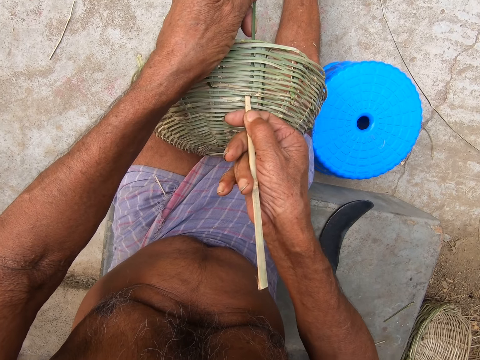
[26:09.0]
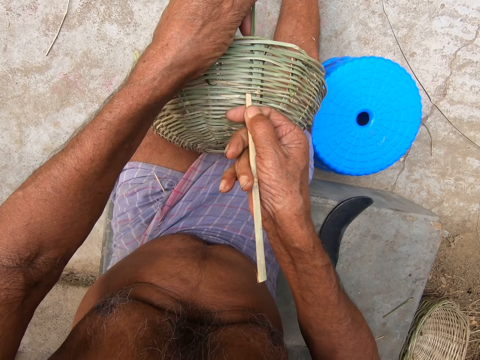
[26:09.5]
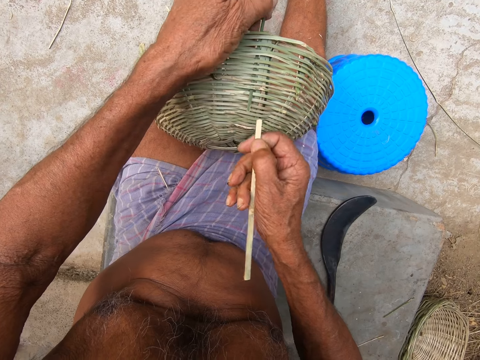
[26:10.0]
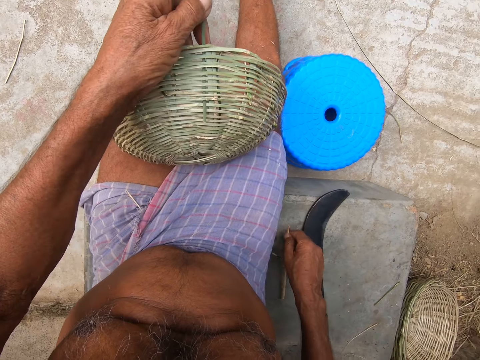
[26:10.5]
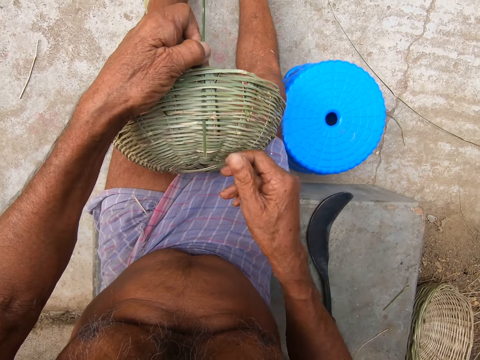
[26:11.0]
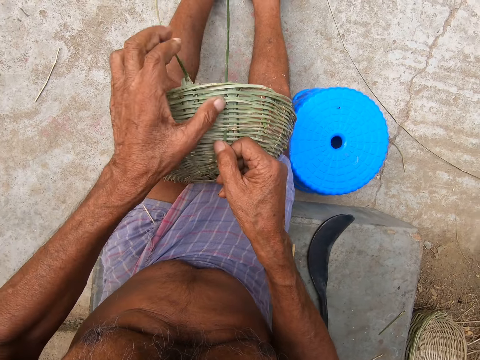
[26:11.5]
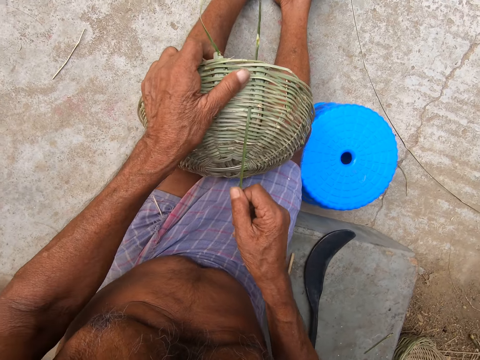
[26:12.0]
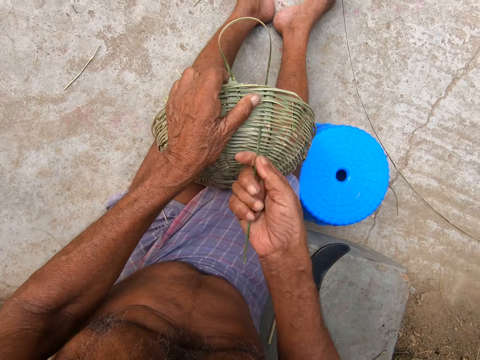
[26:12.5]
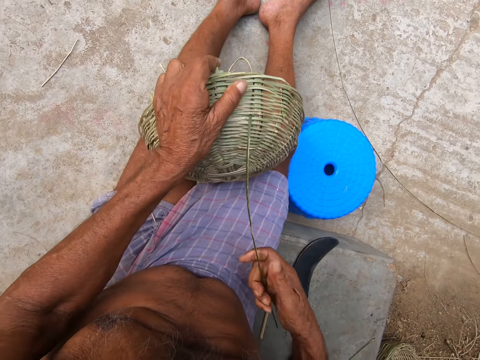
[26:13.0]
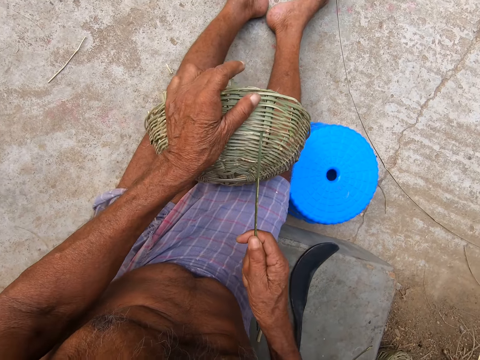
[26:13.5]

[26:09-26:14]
The camera wearer drops the bamboo slat in his right hand on the pavement. He weaves the basket with a bamboo strip in his hands.

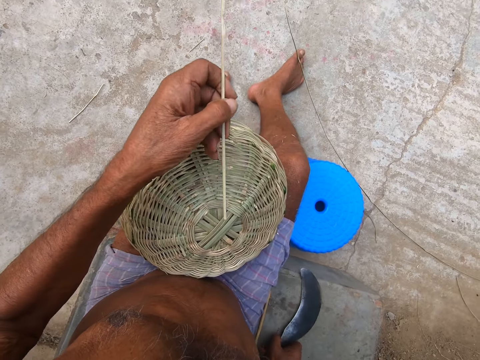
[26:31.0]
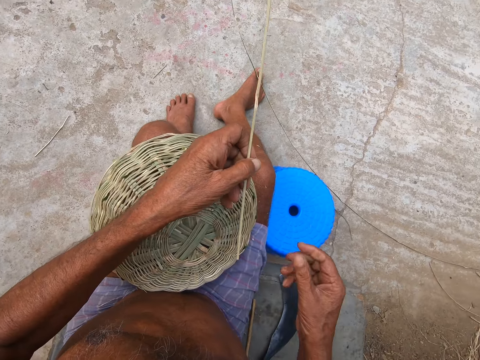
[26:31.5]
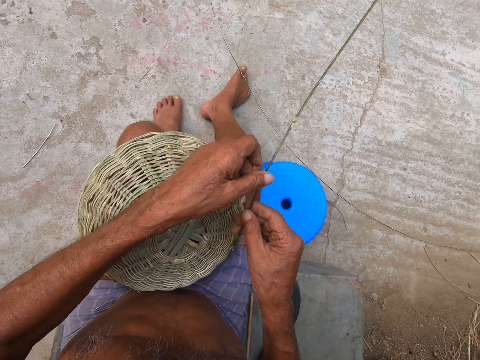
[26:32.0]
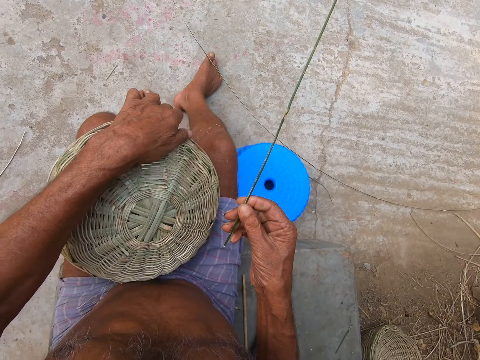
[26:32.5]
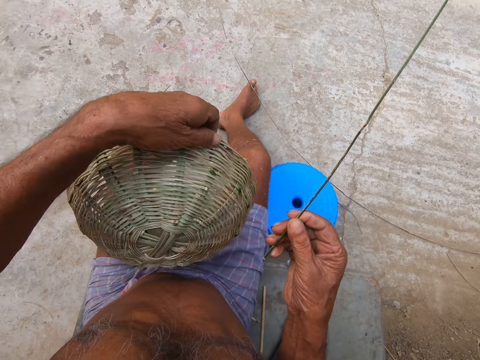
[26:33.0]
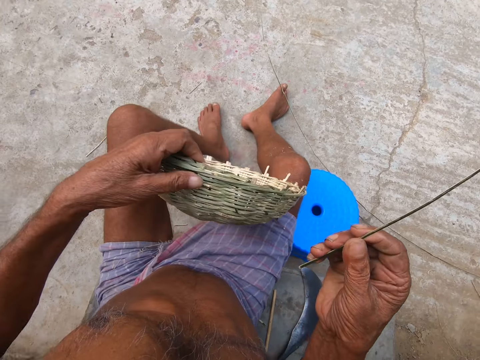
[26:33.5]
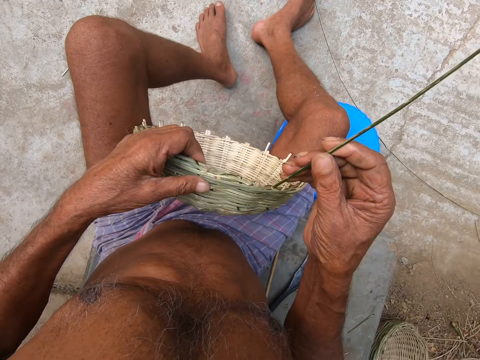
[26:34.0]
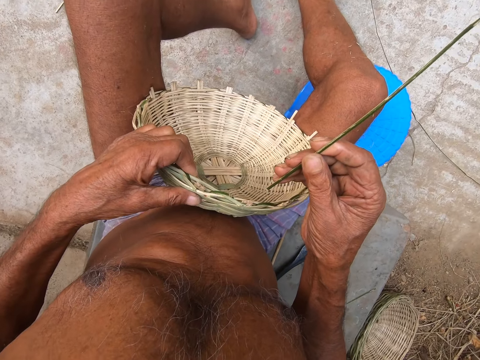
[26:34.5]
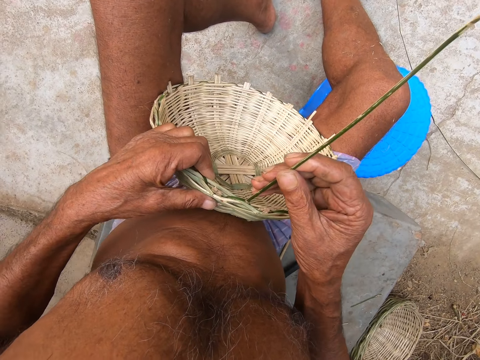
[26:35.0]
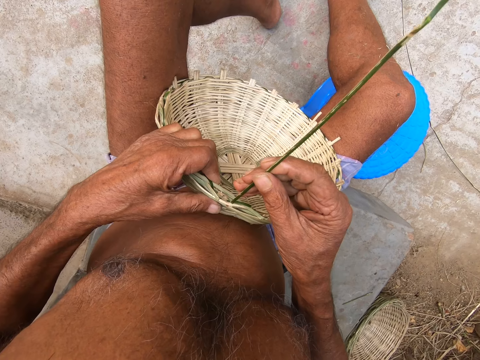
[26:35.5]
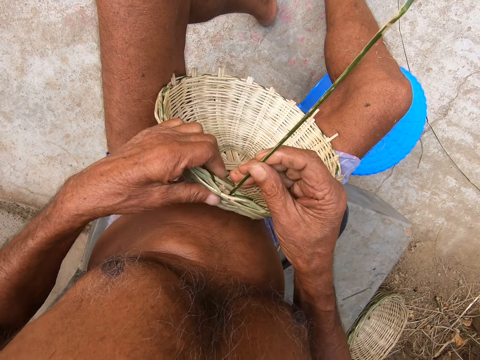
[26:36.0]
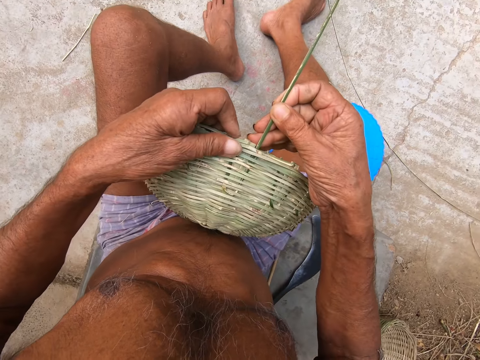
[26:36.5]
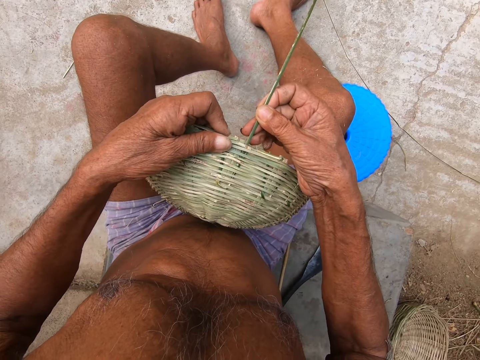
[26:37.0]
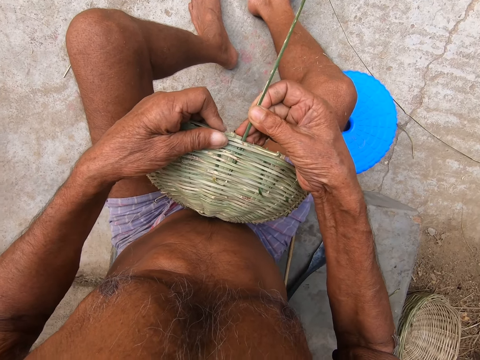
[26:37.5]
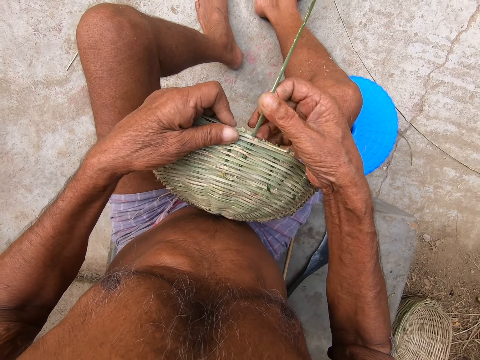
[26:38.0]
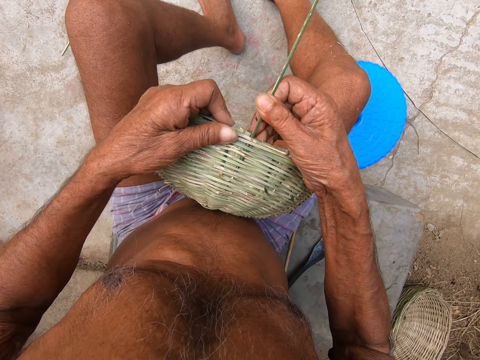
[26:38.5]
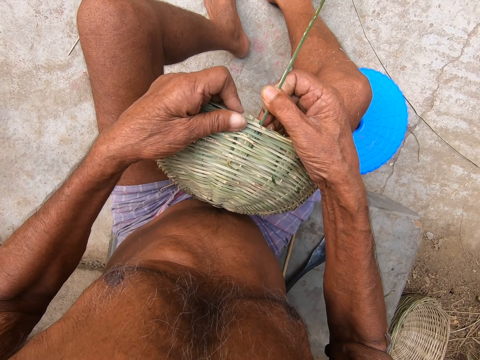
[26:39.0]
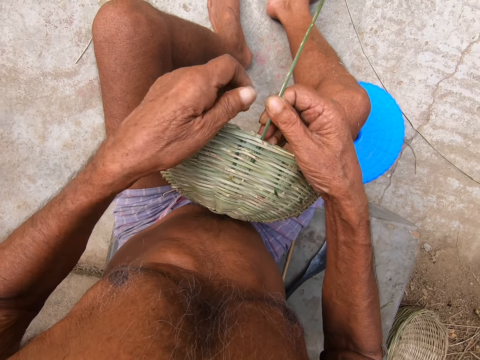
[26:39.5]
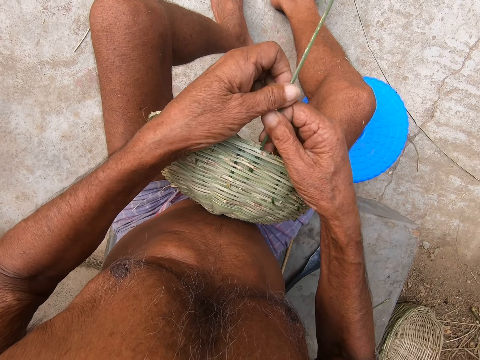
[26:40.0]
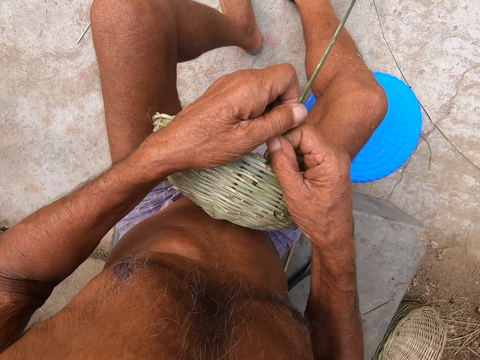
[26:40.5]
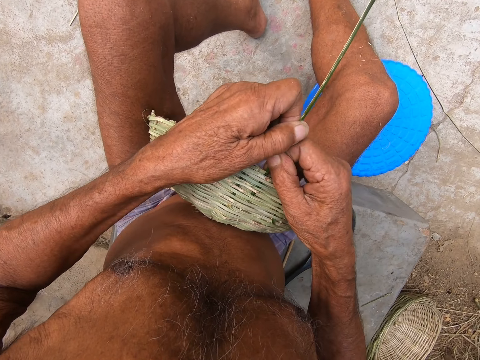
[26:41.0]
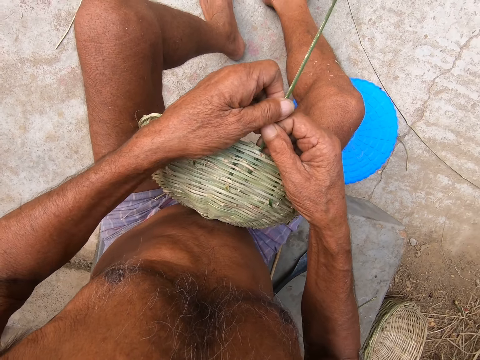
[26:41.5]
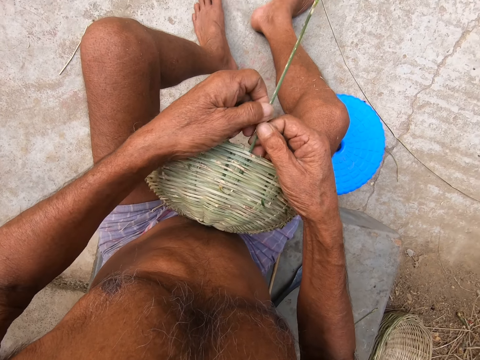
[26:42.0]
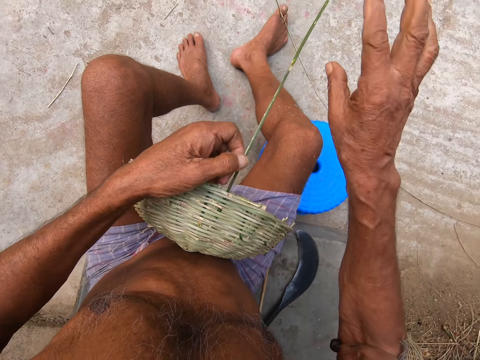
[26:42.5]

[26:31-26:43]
The camera wearer passes the bamboo strip in his left hand to his right hand. He weaves the basket with the bamboo strip in his hands.

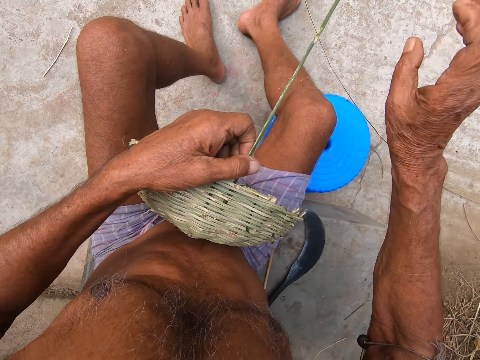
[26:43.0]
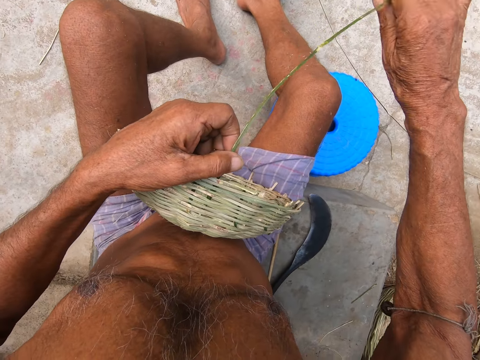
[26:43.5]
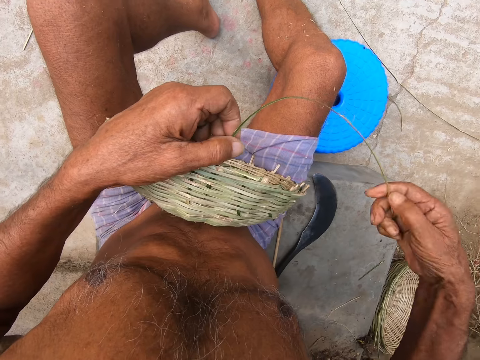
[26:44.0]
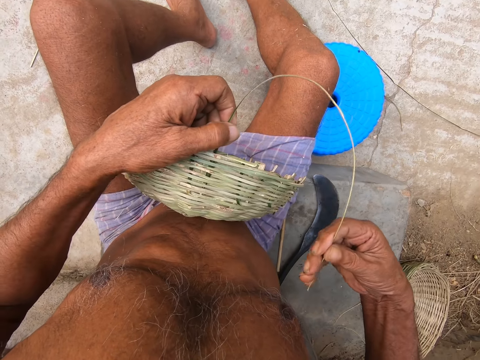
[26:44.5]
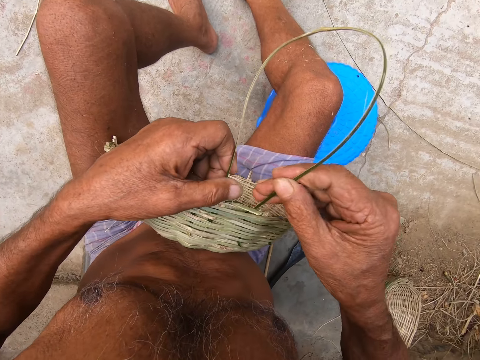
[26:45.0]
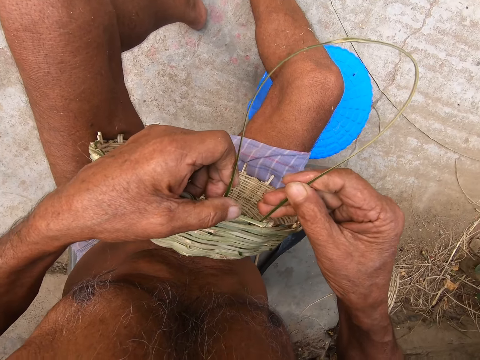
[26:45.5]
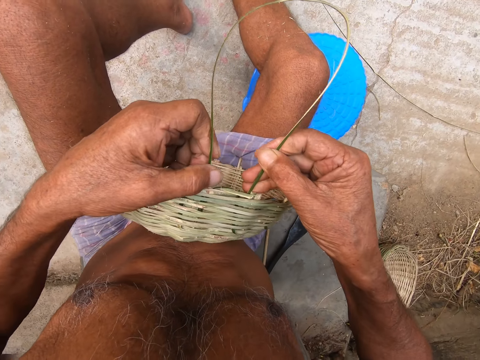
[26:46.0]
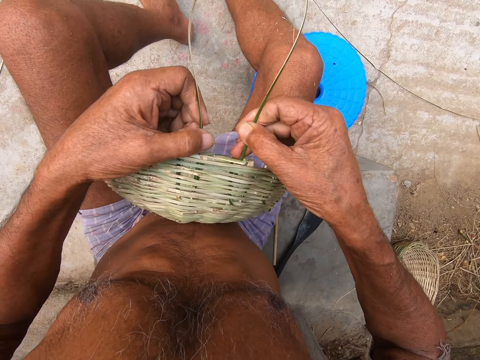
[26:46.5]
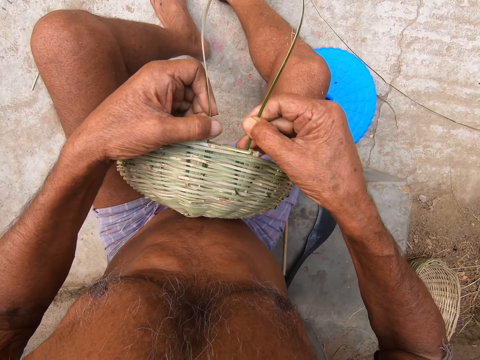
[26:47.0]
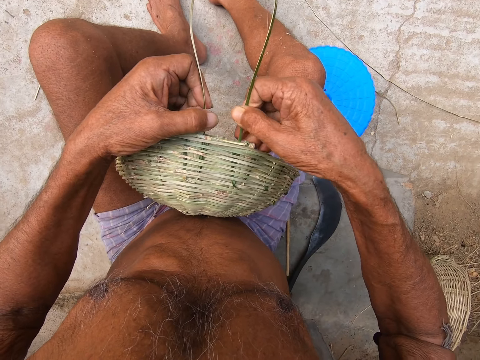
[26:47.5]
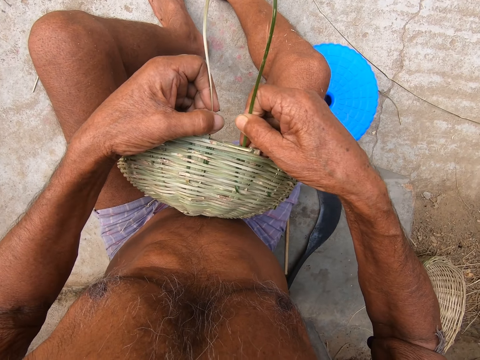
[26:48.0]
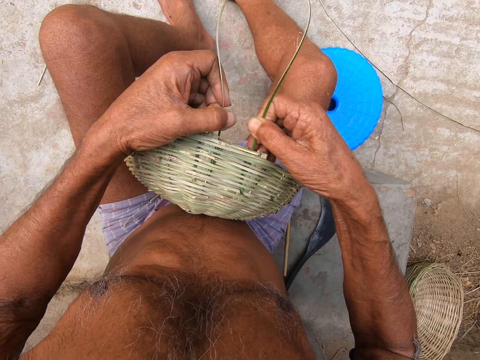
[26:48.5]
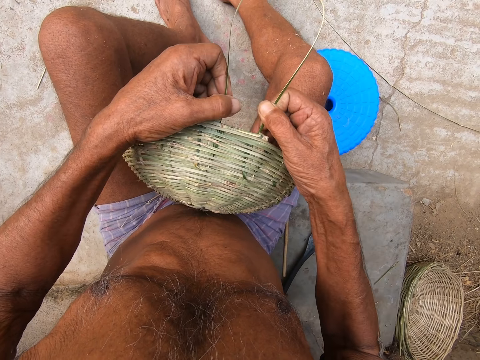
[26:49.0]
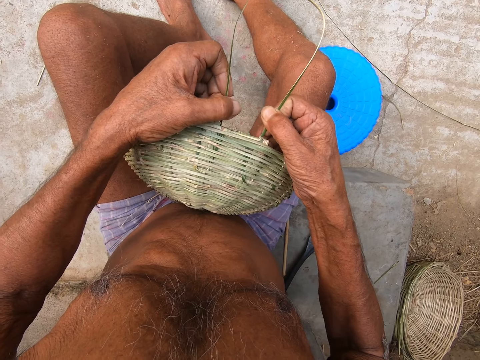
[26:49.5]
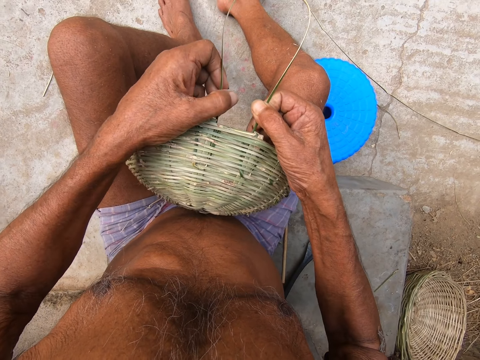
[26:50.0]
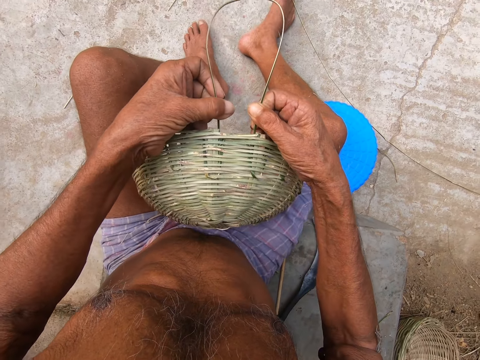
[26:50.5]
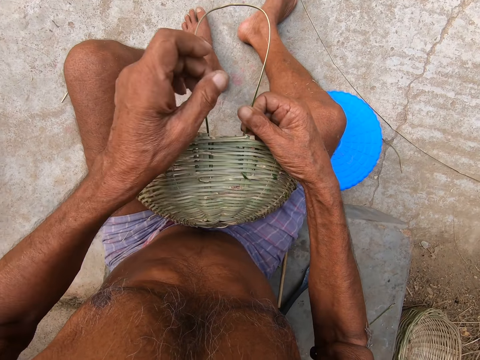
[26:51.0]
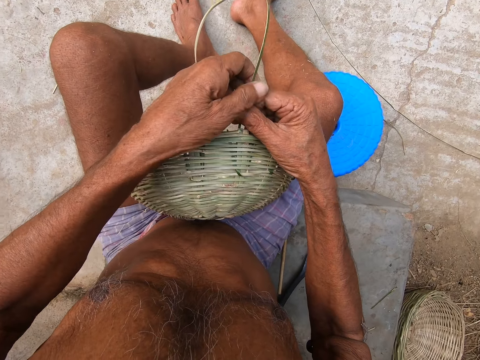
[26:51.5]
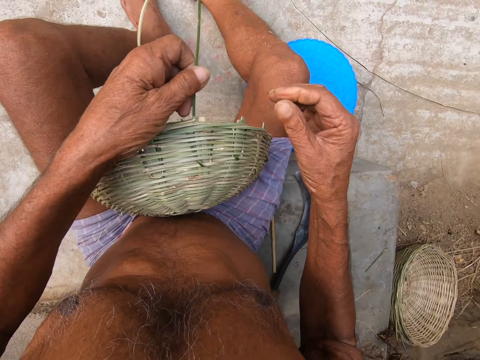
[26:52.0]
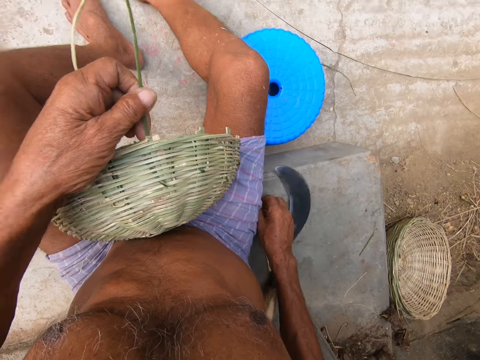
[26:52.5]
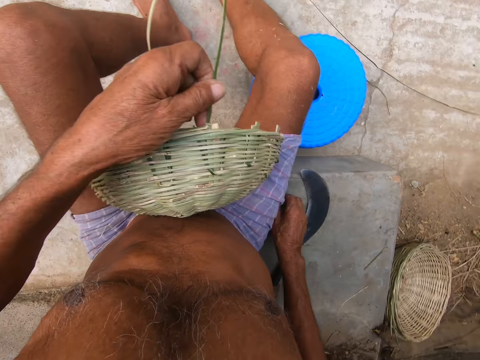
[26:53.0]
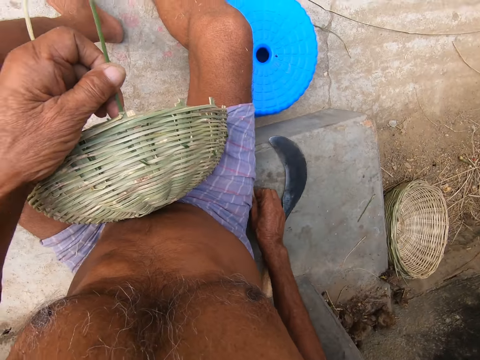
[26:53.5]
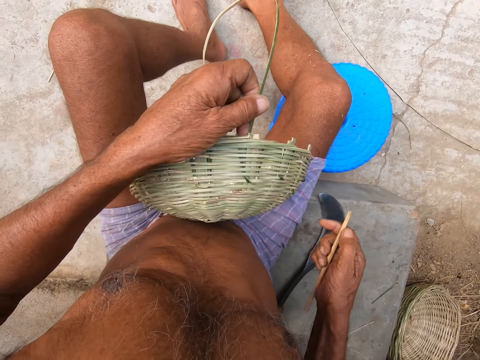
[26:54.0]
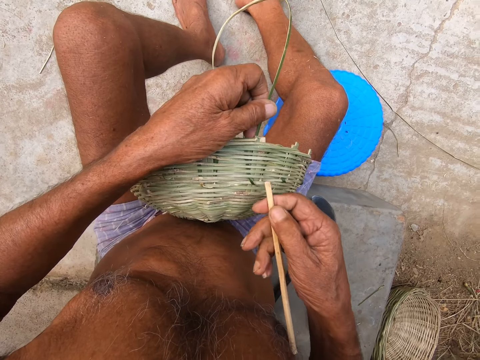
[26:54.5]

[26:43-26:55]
The camera wearer picks up the bamboo slat or piece of wood from the pavement with his right hand to help fix the grass reed.
